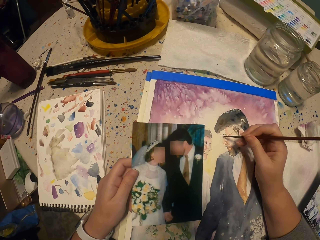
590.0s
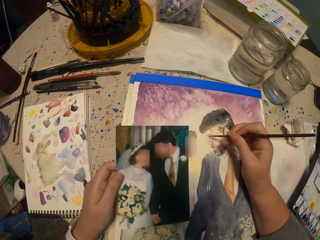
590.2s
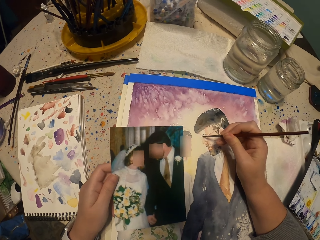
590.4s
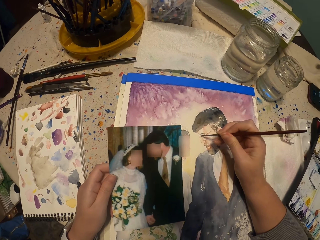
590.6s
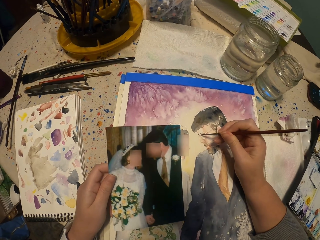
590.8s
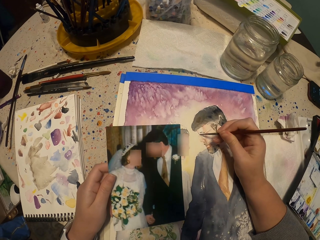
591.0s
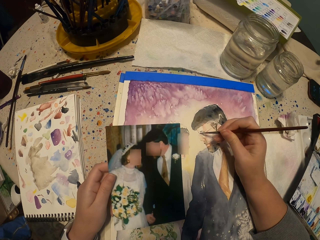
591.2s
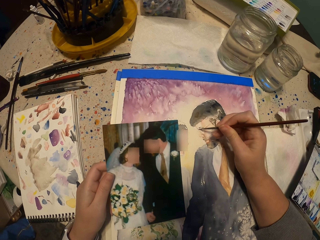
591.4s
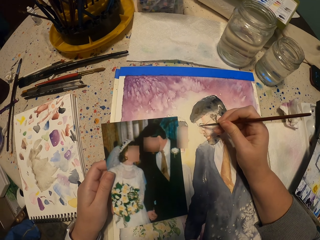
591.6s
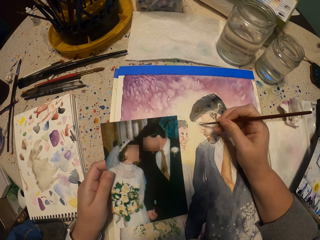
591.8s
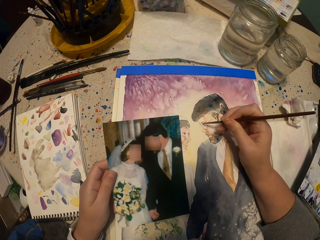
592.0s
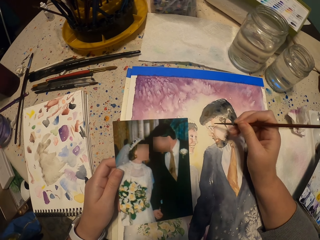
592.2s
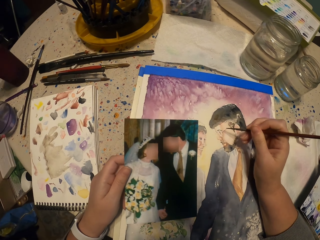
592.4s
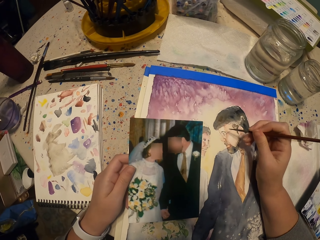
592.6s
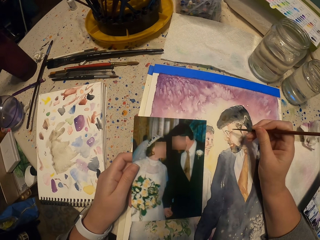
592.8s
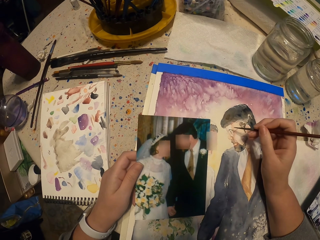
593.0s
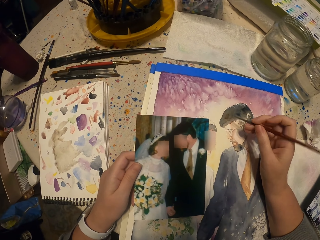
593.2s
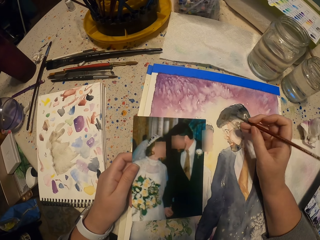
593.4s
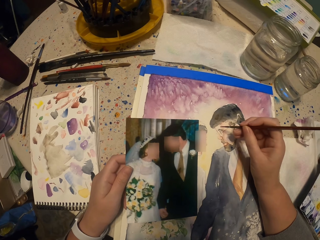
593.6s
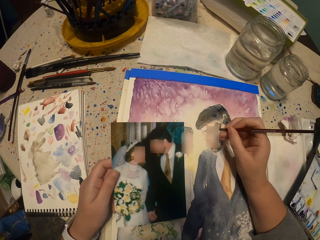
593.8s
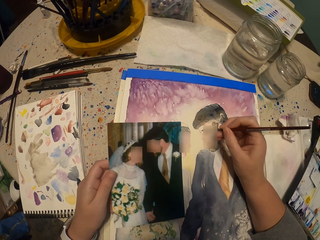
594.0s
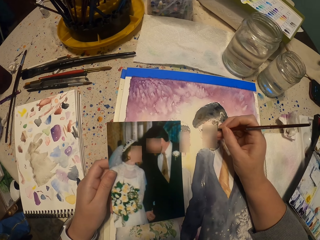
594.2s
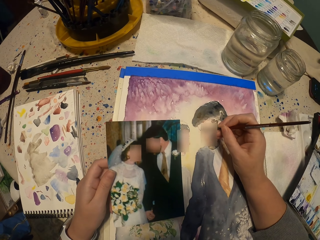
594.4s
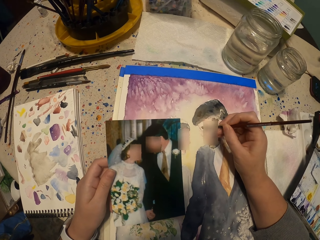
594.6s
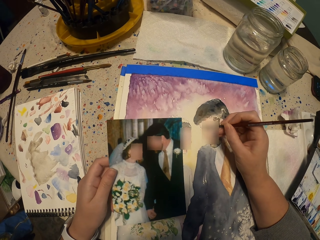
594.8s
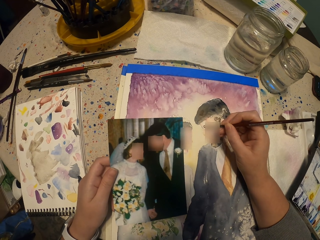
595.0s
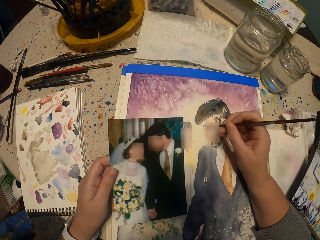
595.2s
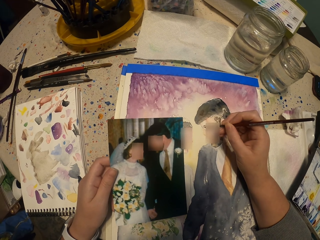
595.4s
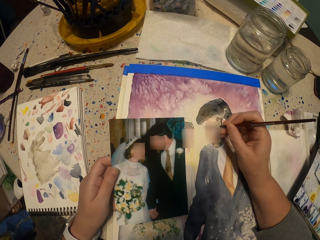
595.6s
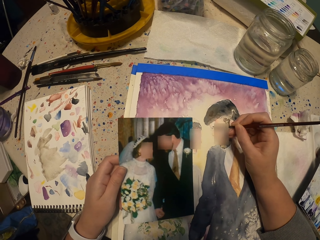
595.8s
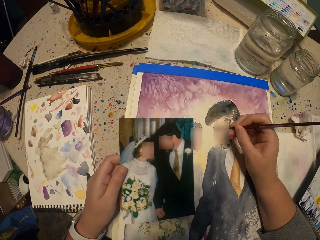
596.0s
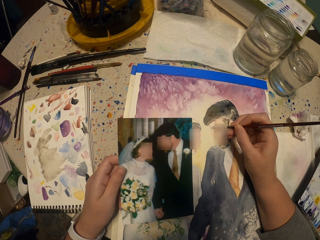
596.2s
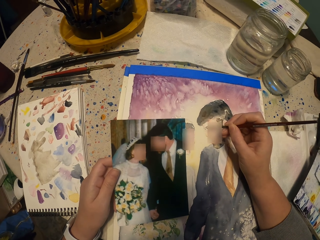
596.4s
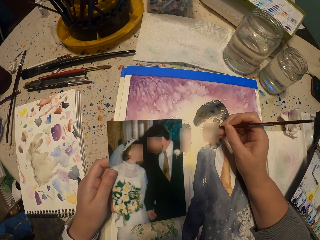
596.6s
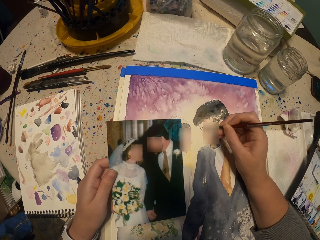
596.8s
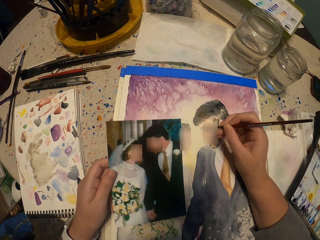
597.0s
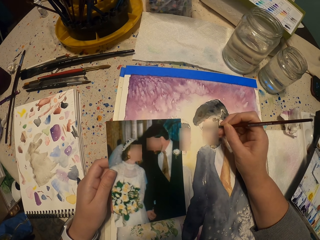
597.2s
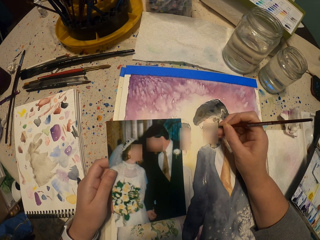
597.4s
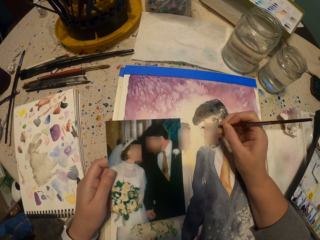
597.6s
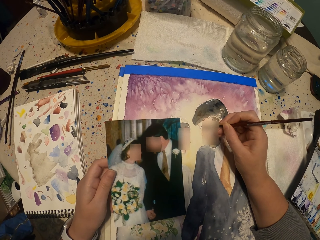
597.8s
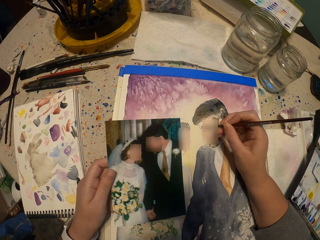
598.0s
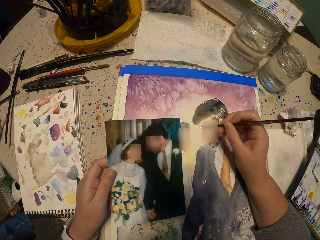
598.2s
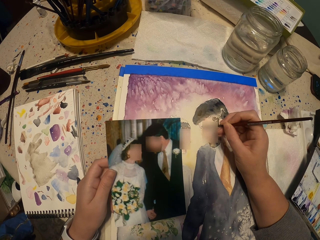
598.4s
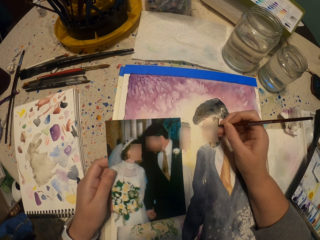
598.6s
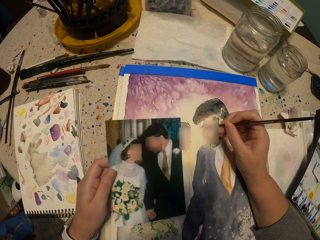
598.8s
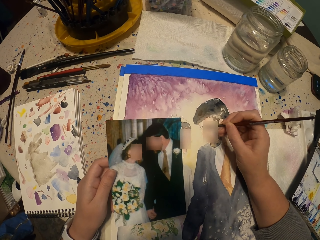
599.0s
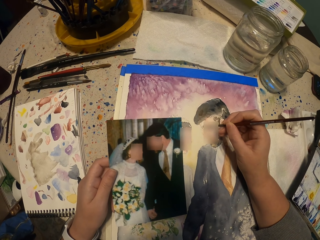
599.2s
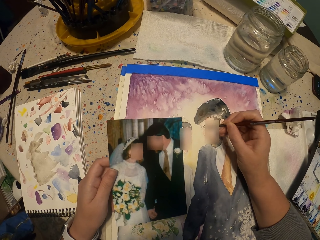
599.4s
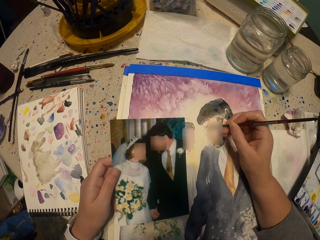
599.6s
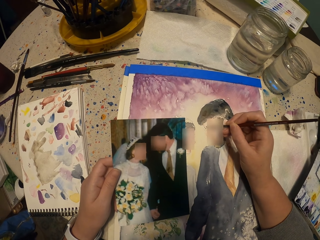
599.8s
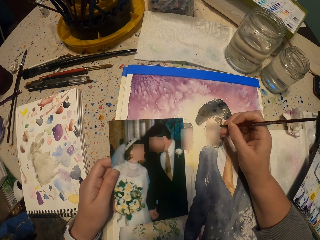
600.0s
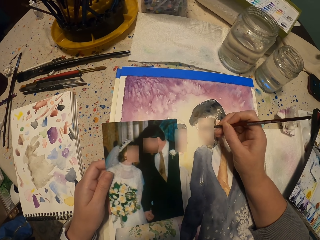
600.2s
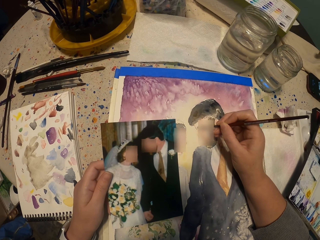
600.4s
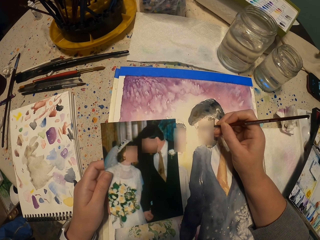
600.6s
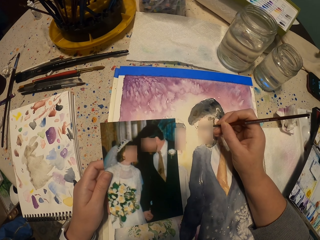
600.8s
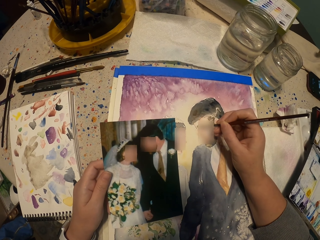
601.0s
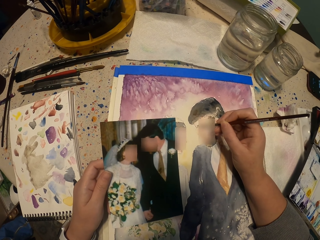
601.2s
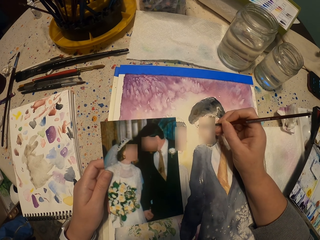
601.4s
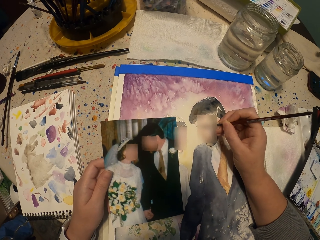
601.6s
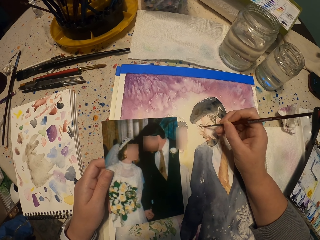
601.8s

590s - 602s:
The camera wearer paints the picture.

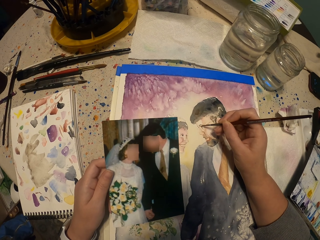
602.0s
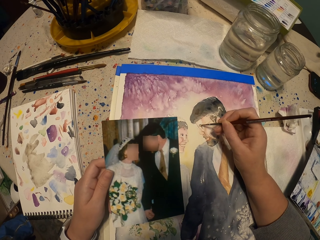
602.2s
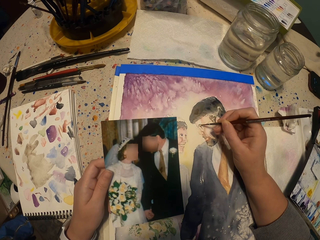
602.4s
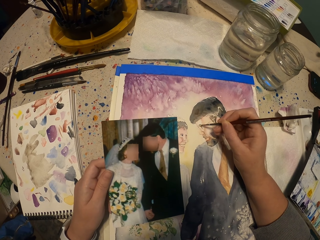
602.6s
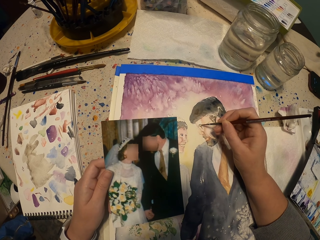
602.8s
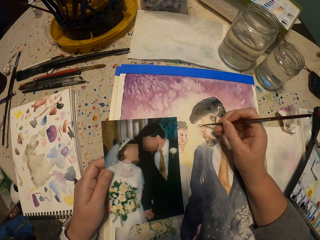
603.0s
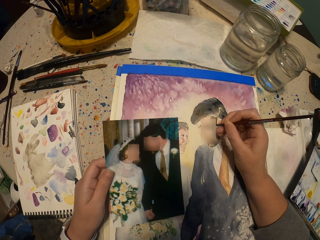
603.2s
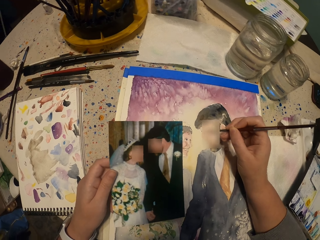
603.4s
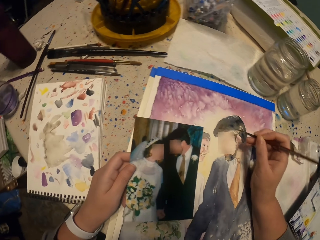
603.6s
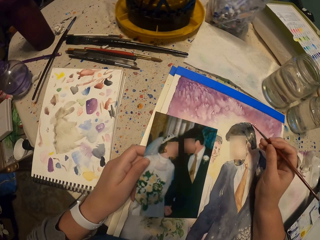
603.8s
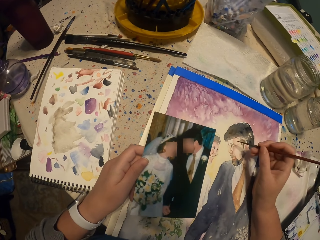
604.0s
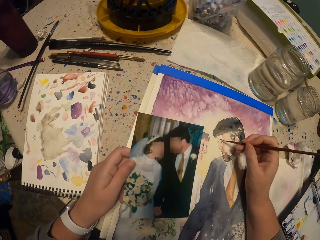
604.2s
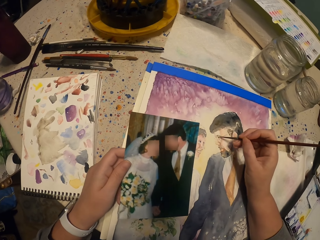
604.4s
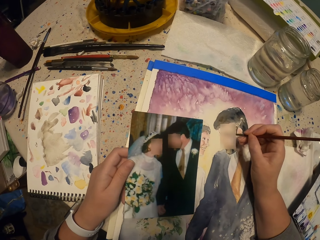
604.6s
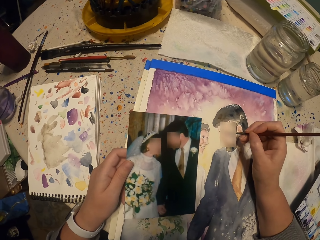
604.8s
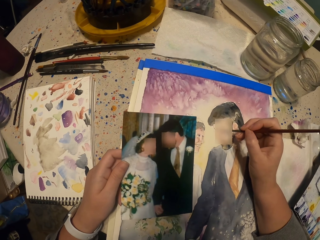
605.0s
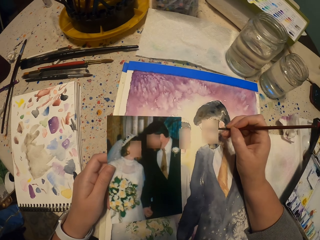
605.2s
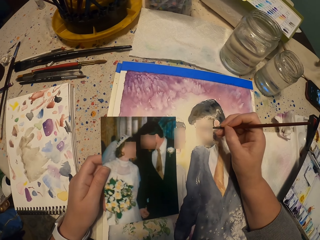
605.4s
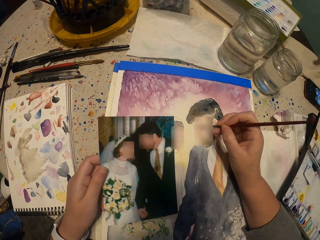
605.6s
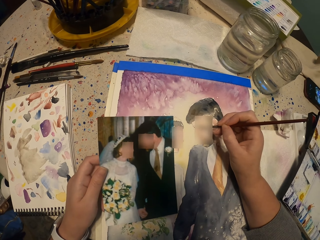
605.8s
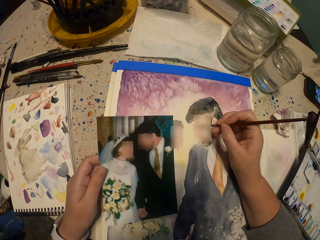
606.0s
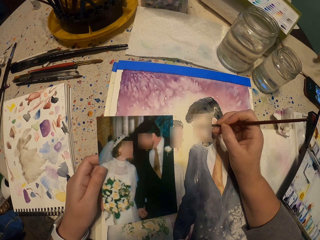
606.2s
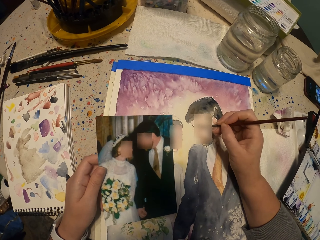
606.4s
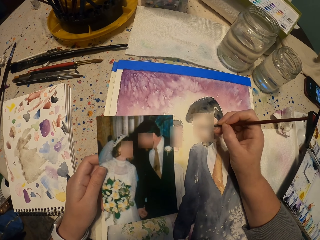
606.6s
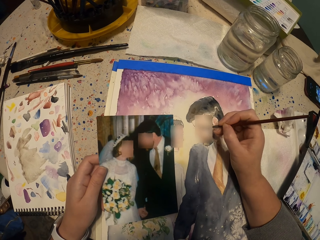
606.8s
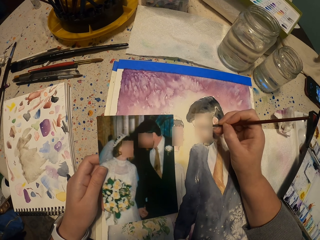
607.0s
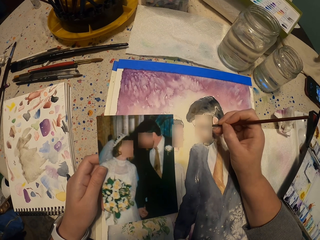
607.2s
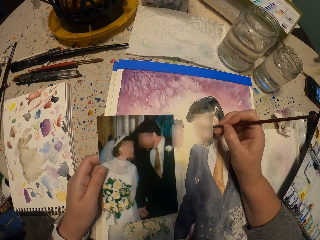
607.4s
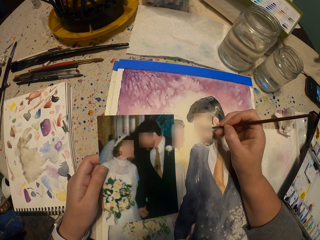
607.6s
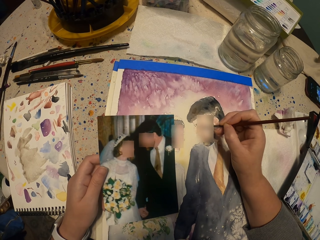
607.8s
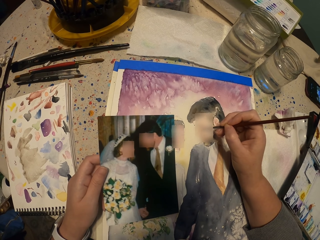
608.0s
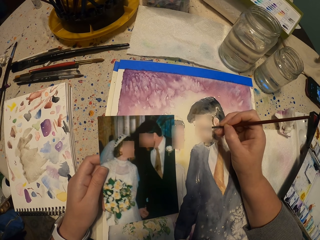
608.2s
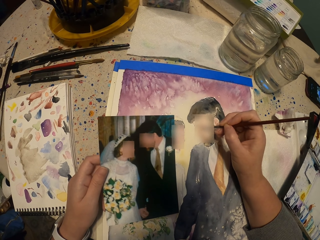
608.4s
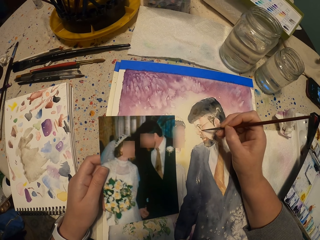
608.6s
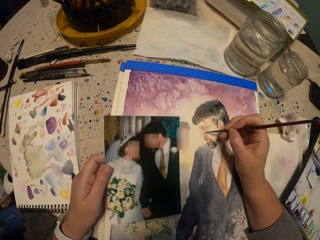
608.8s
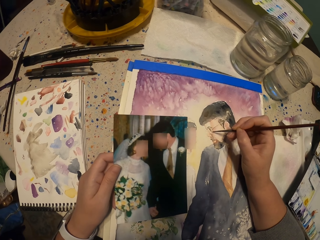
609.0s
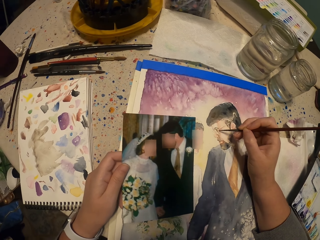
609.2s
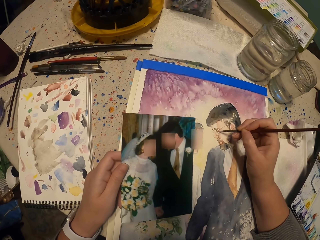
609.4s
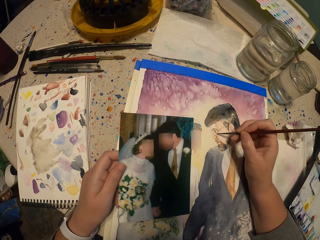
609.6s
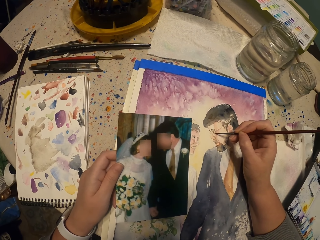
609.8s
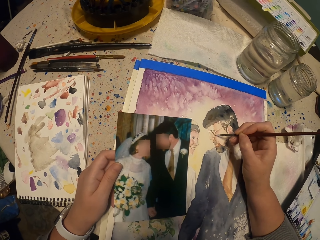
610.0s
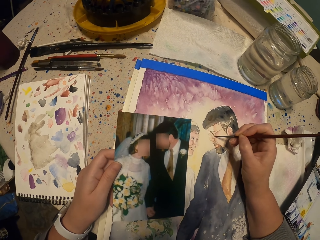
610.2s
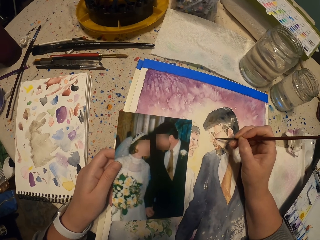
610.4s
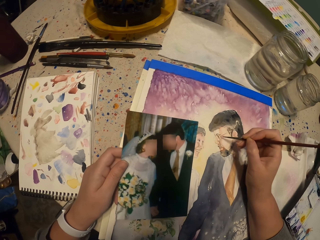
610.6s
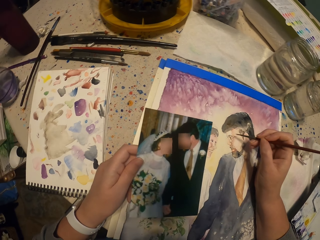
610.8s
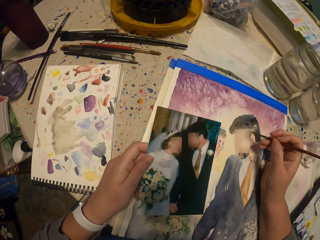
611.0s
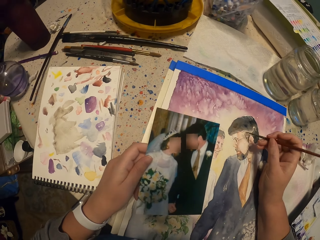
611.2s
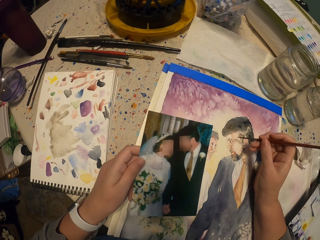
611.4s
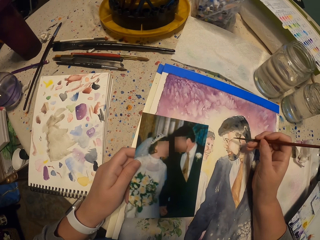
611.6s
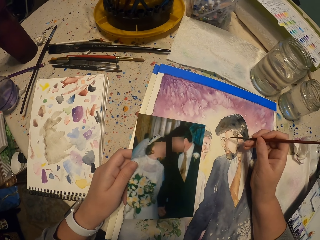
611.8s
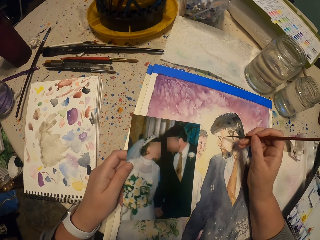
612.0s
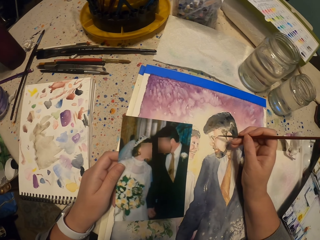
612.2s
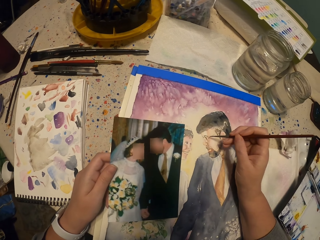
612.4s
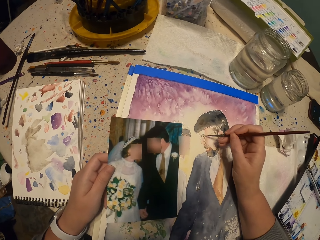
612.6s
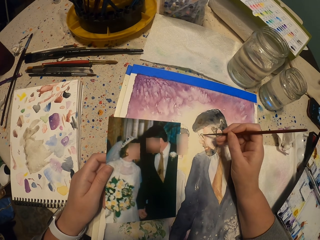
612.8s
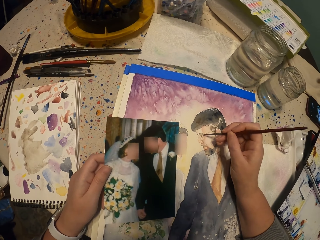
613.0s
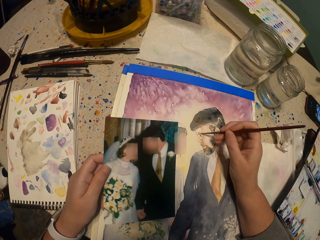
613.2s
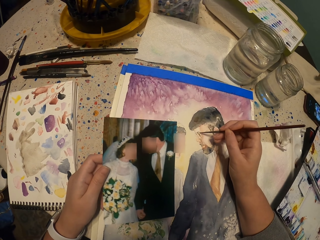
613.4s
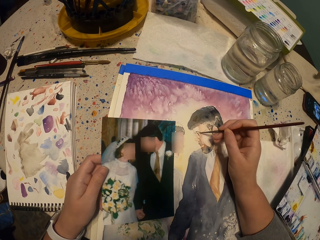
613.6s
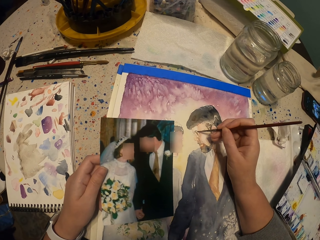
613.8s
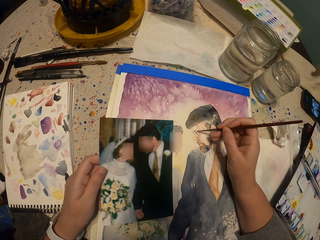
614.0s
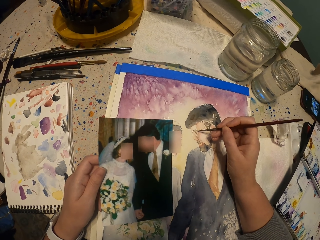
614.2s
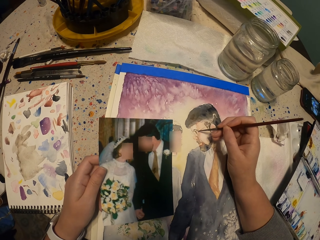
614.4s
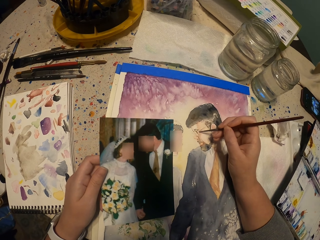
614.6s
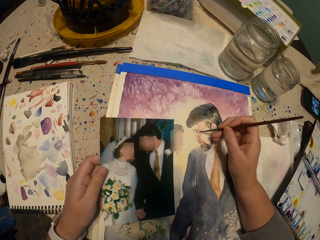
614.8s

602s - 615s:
The camera wearer paints the picture.
